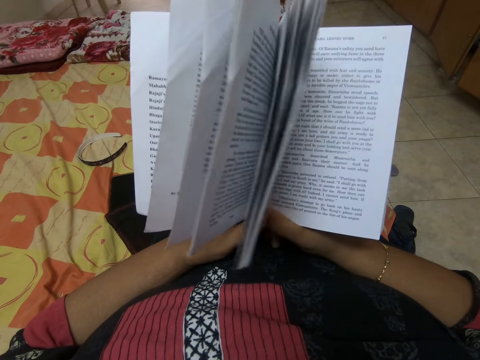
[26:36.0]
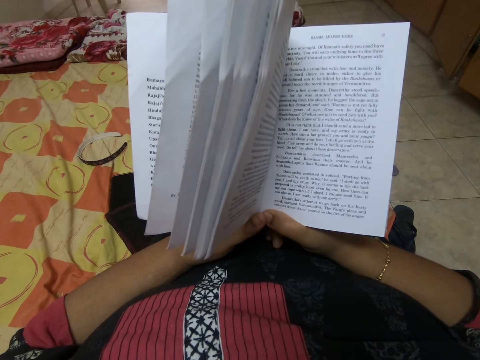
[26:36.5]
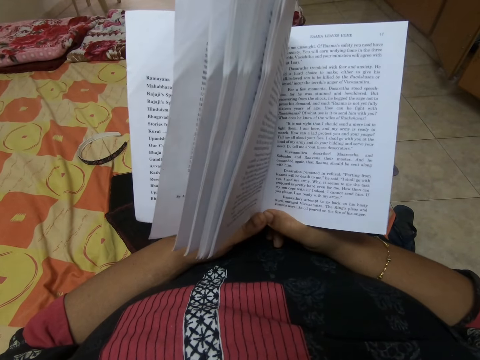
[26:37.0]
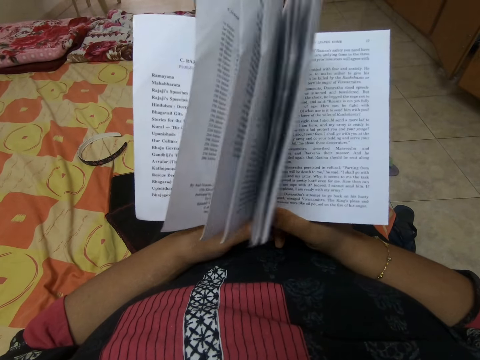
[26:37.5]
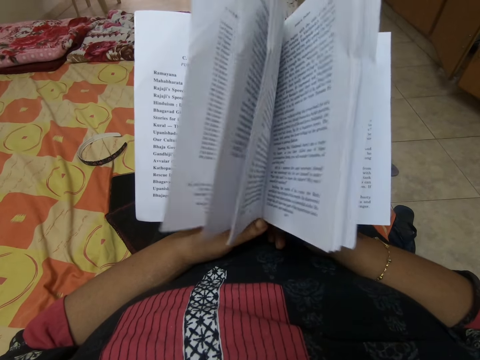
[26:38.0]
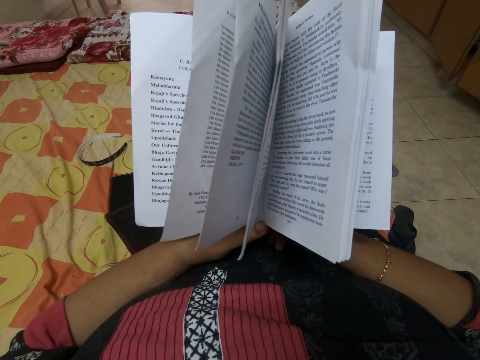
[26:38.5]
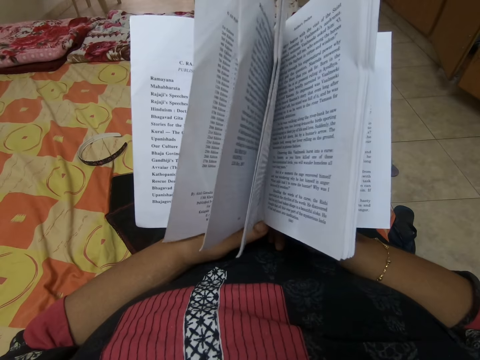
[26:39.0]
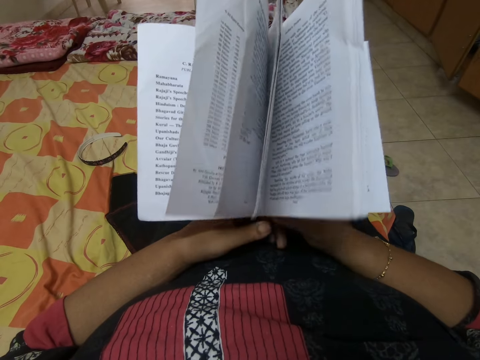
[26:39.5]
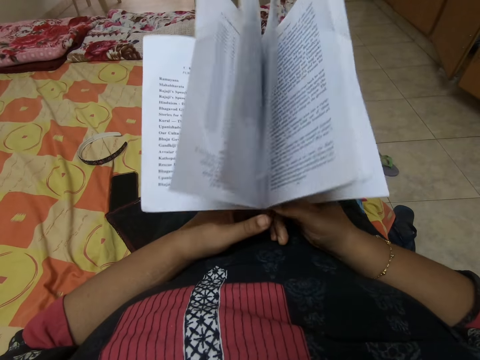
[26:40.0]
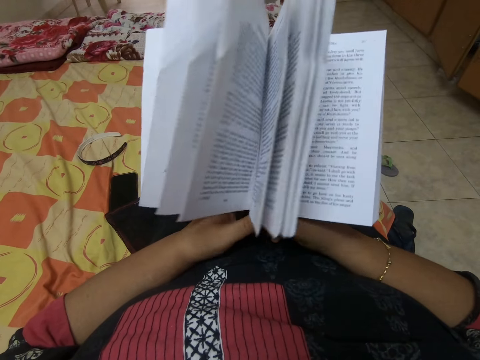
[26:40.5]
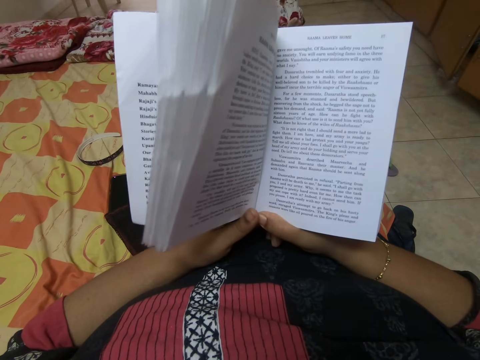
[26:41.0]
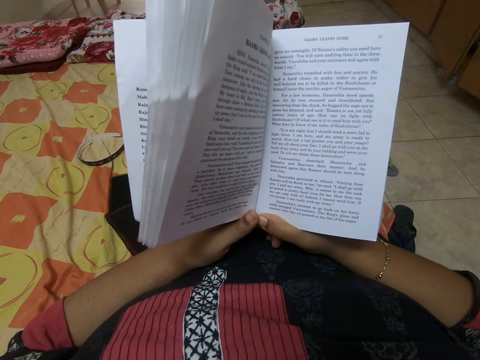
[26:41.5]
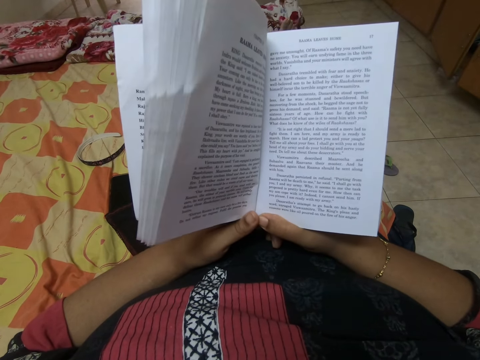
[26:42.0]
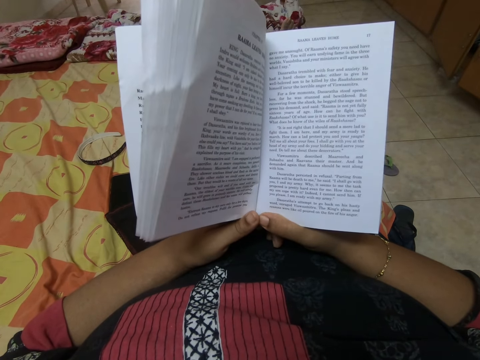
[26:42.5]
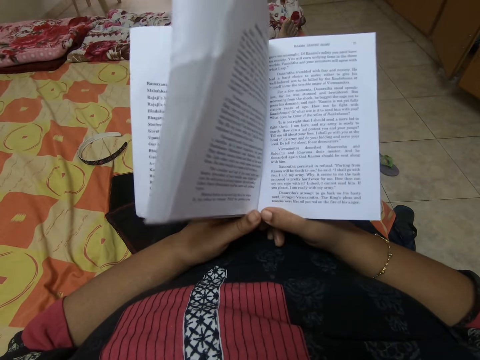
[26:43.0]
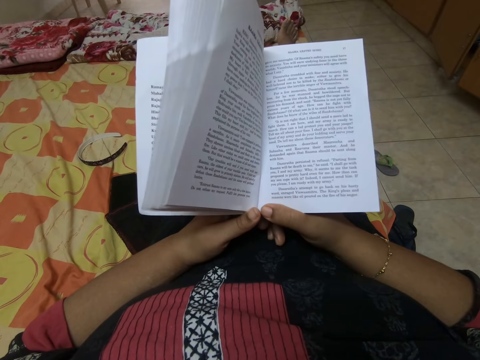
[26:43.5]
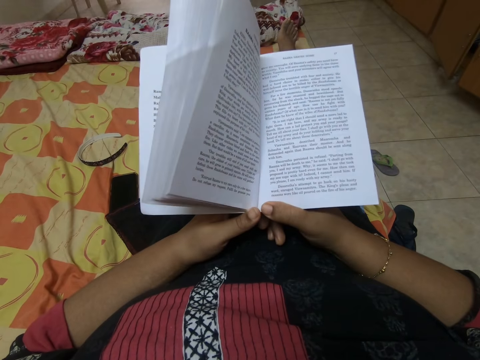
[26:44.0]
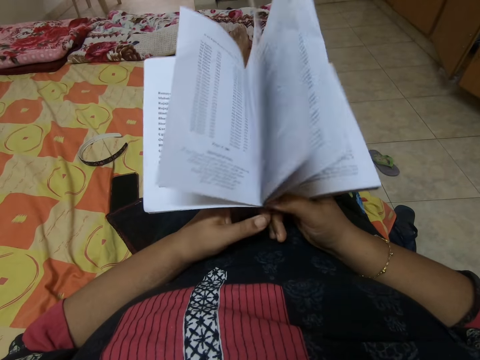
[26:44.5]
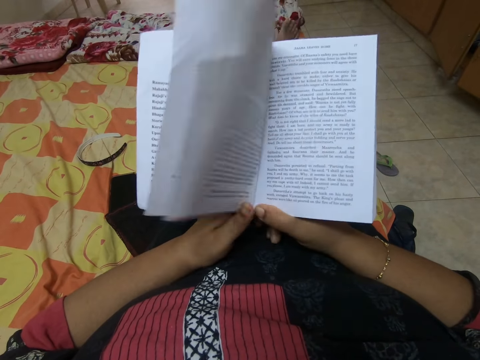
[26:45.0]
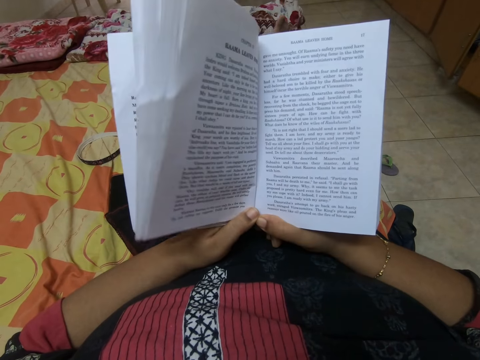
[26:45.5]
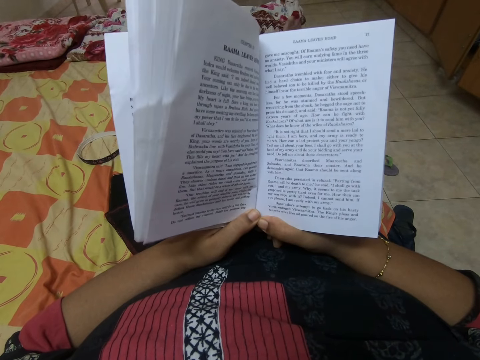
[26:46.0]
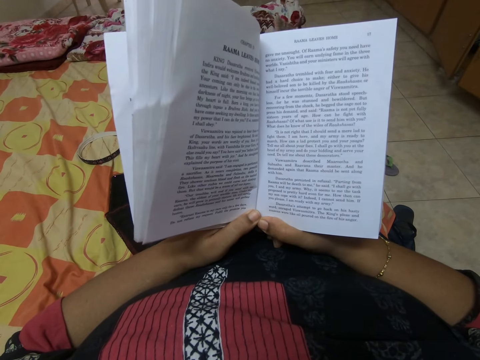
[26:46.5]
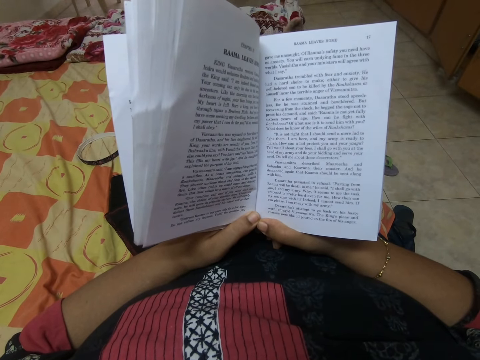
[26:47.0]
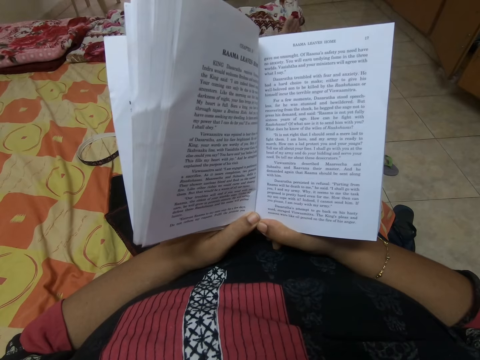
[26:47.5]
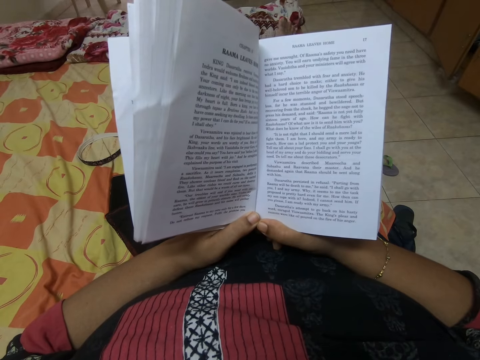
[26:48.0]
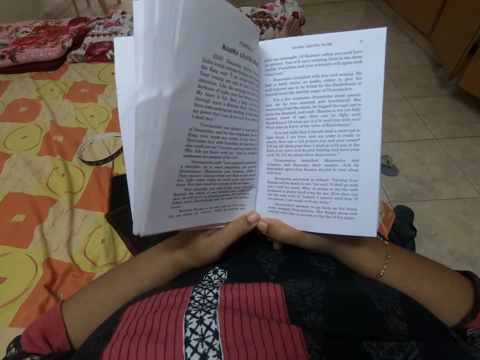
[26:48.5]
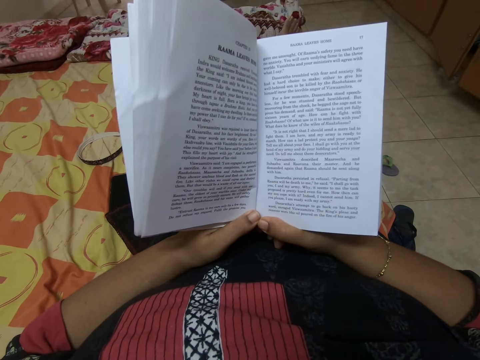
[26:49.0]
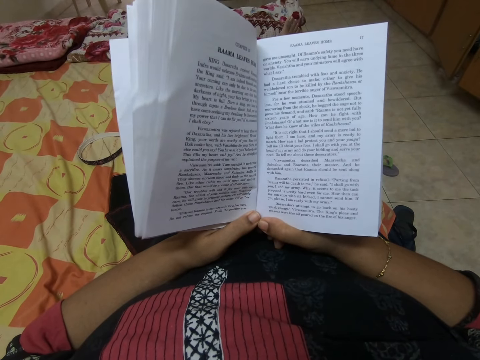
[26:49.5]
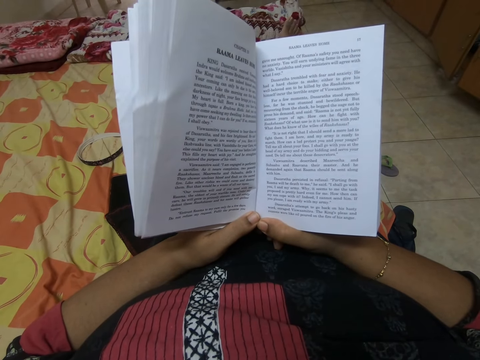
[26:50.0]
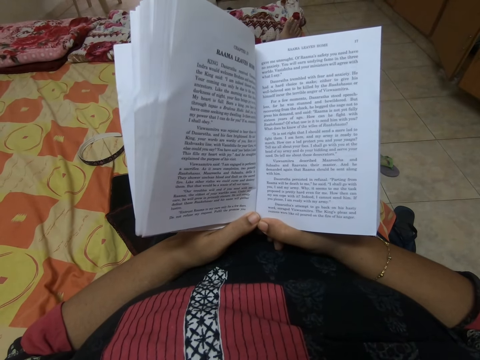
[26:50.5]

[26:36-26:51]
The camera wearer moves a book.

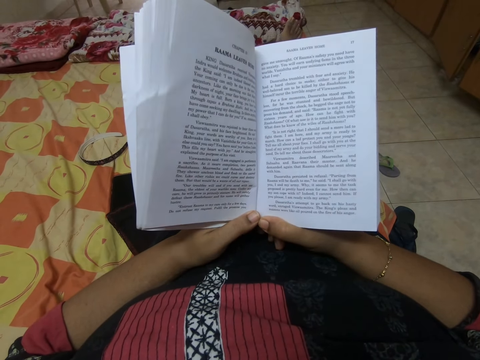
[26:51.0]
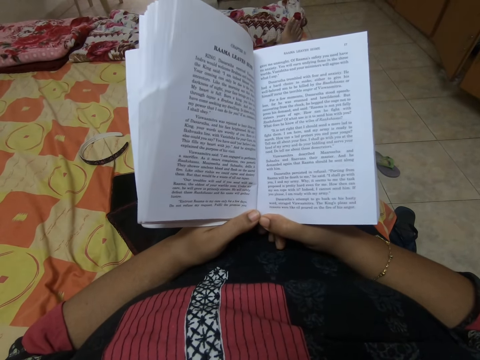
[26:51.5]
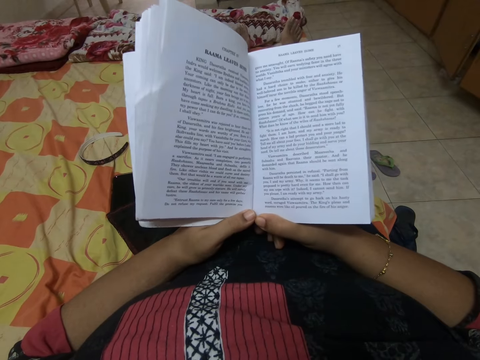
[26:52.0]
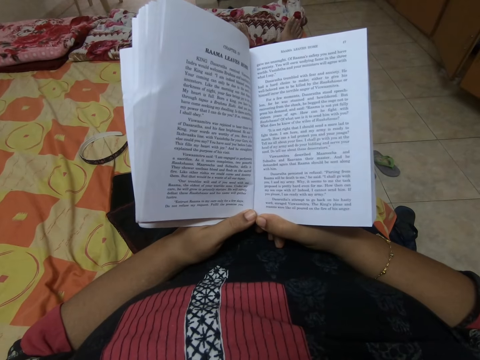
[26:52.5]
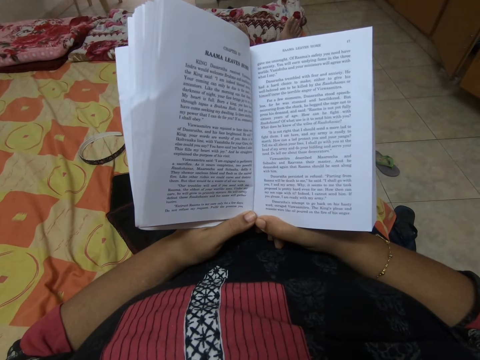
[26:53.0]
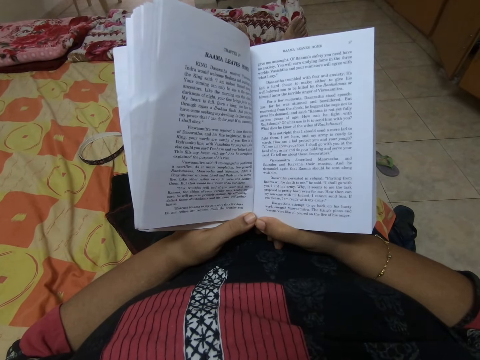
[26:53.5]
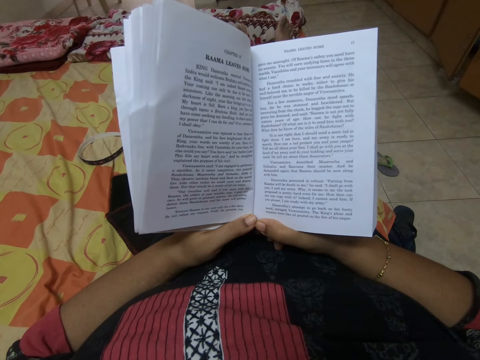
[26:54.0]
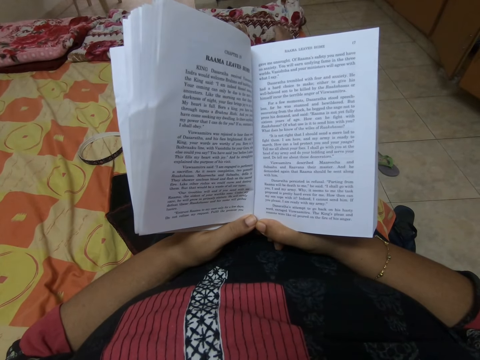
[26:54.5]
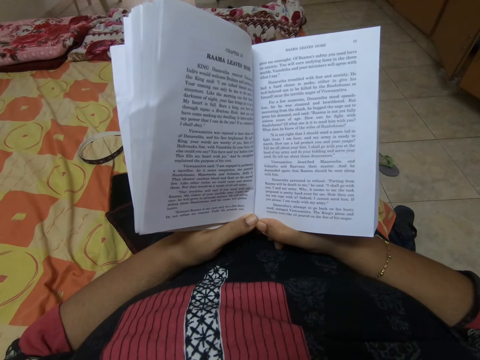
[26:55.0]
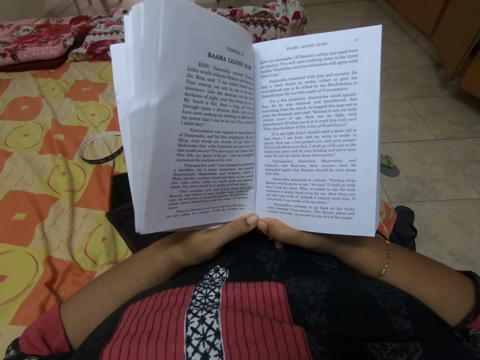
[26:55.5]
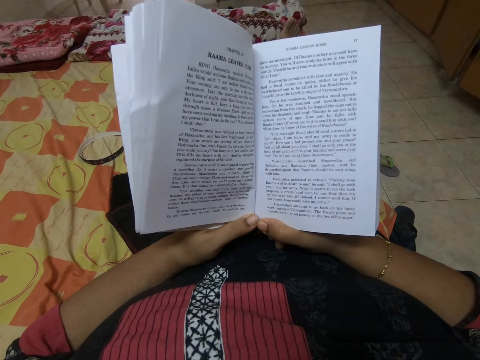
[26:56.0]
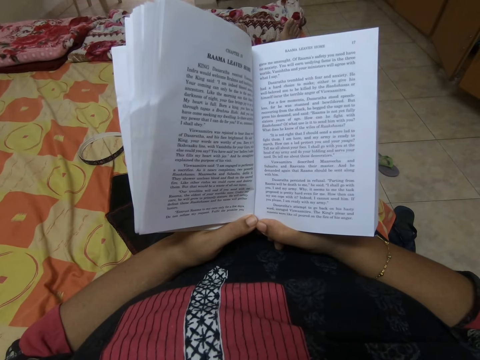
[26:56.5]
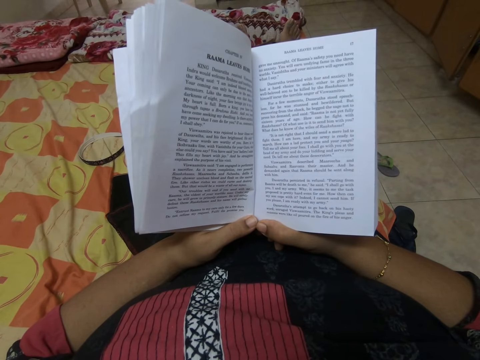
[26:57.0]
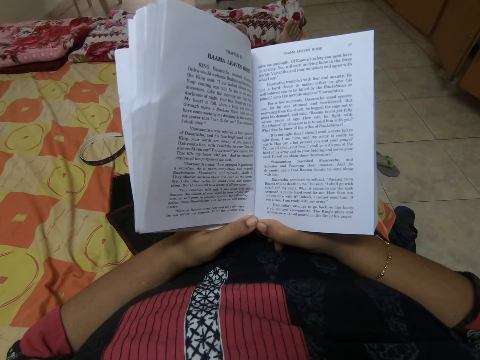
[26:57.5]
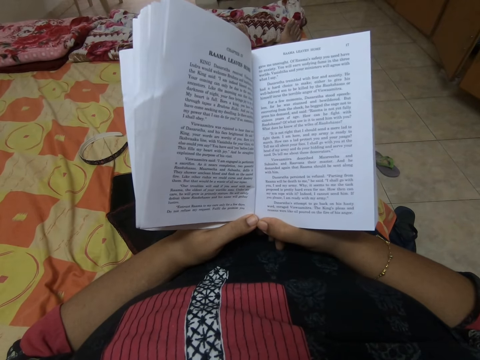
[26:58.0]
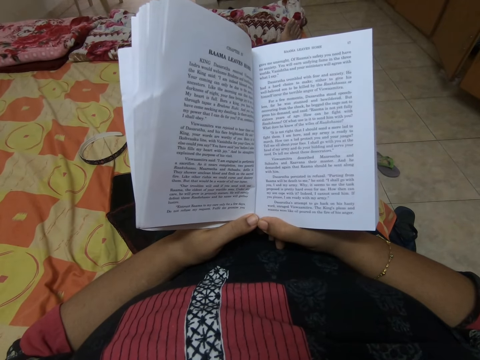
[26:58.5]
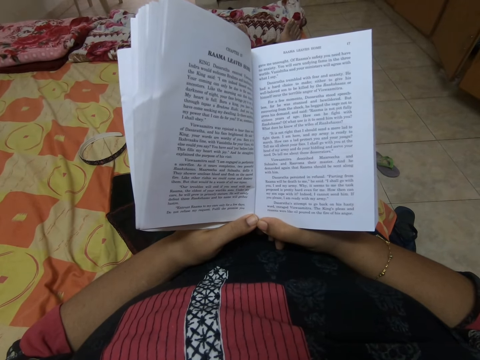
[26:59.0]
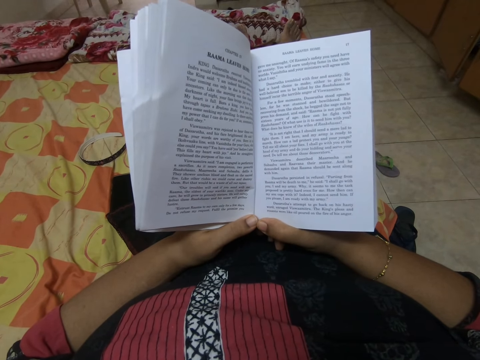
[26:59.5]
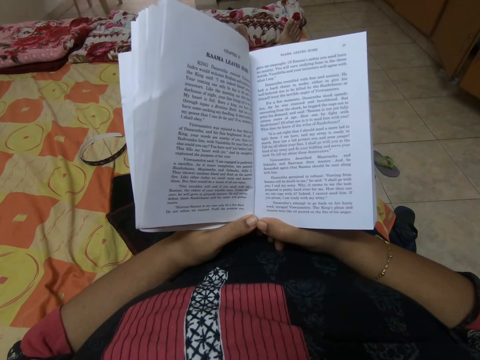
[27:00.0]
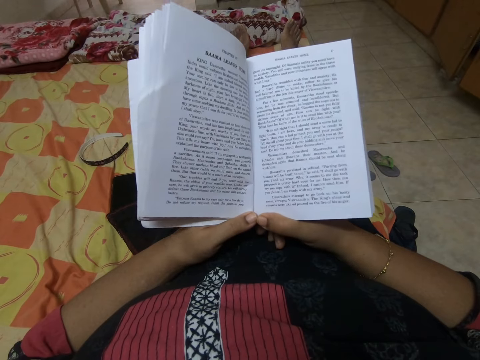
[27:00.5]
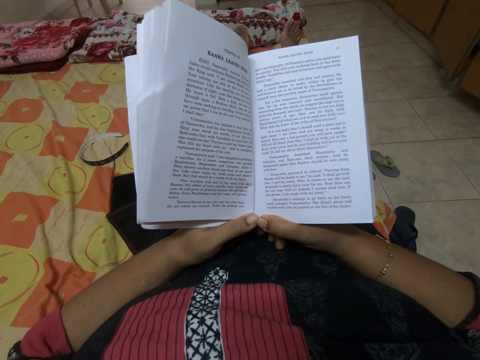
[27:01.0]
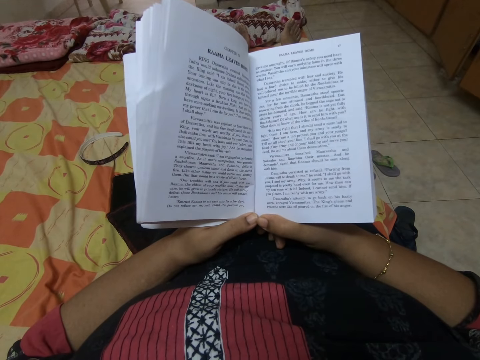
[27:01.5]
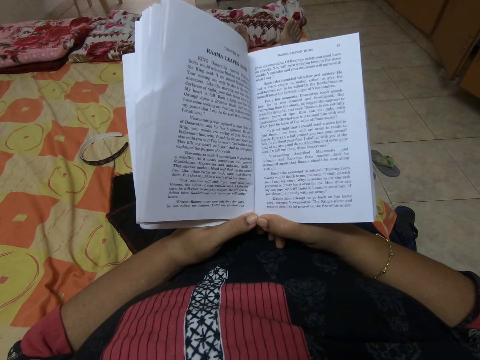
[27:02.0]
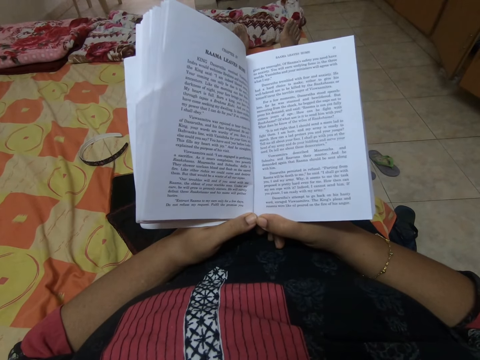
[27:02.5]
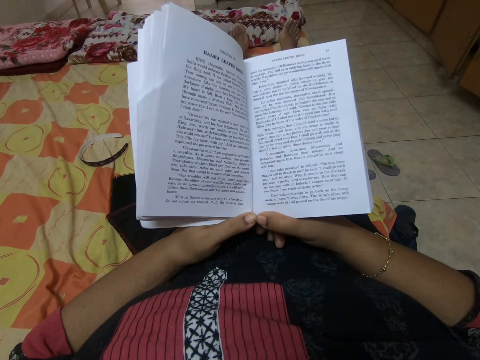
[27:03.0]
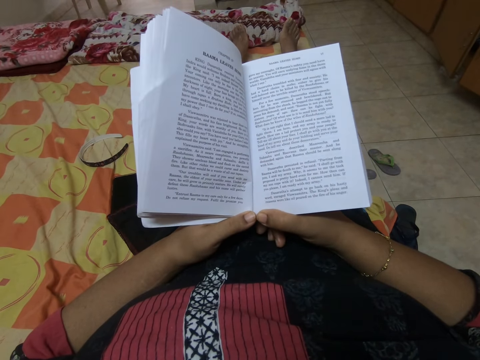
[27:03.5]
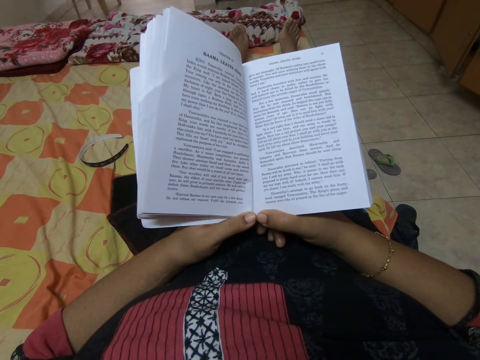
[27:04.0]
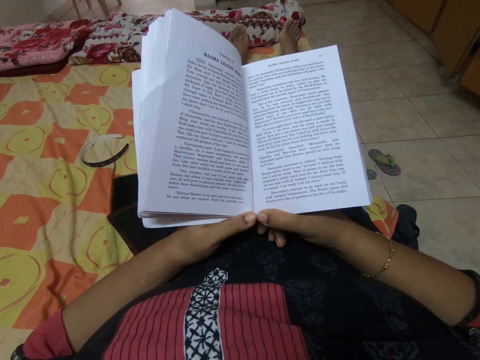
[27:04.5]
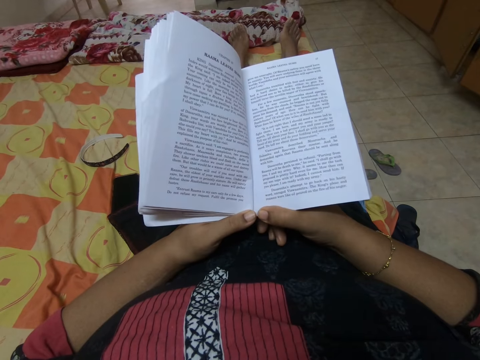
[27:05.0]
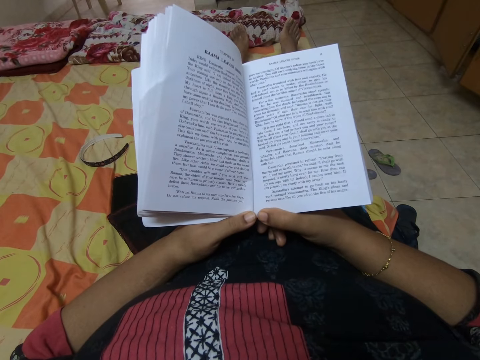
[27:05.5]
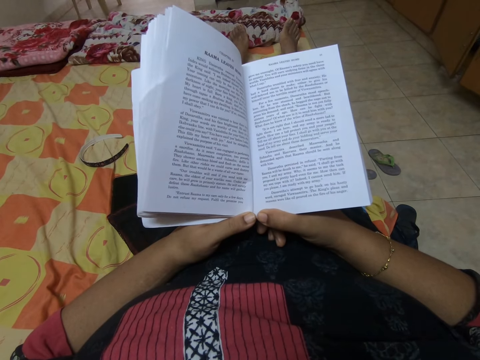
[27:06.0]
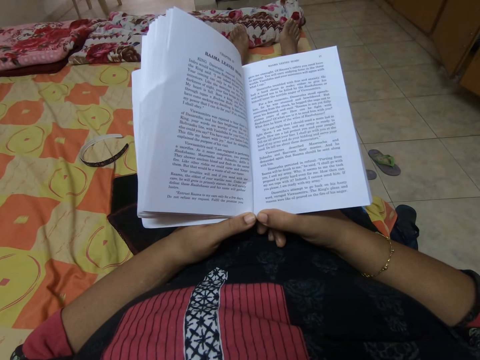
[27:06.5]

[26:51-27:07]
The camera wearer reads a book.
